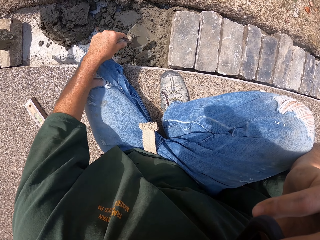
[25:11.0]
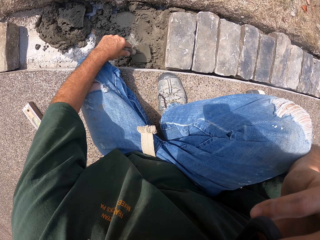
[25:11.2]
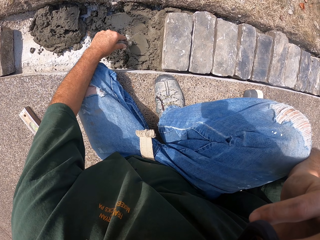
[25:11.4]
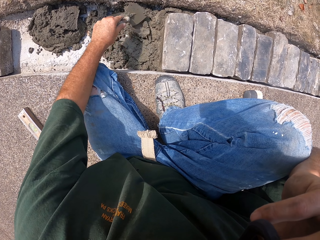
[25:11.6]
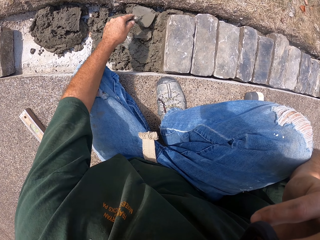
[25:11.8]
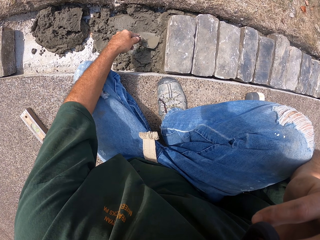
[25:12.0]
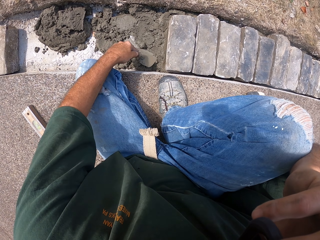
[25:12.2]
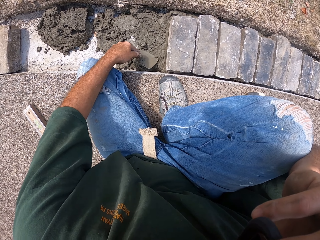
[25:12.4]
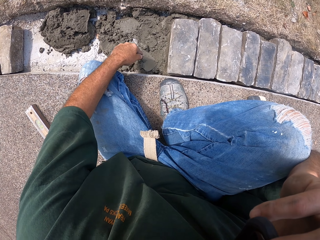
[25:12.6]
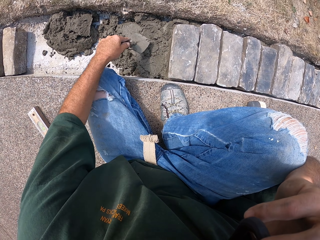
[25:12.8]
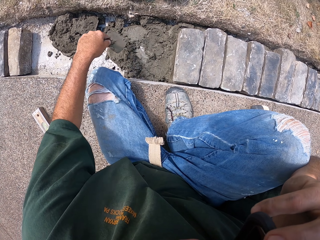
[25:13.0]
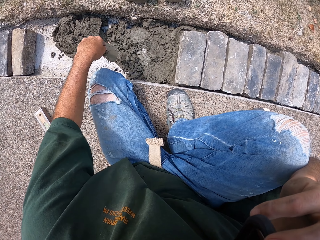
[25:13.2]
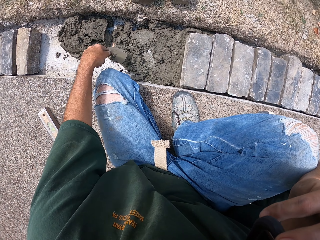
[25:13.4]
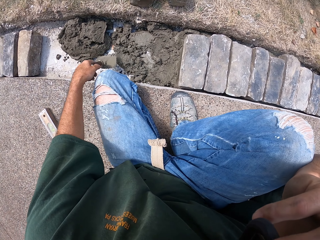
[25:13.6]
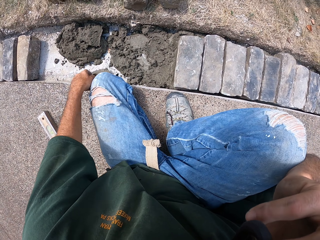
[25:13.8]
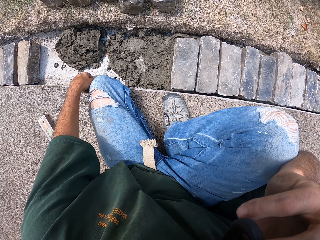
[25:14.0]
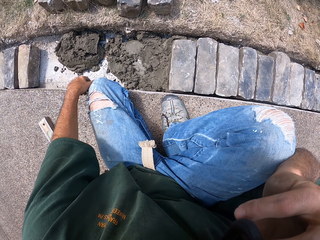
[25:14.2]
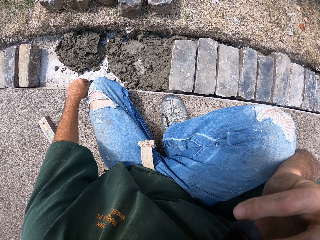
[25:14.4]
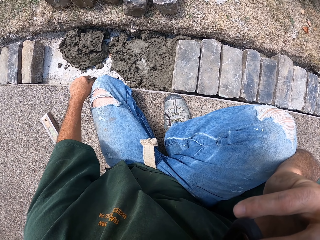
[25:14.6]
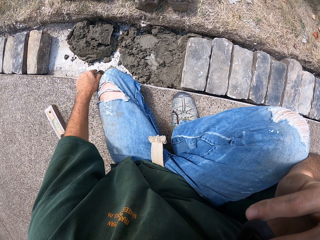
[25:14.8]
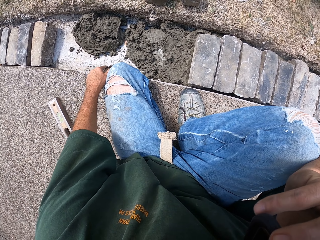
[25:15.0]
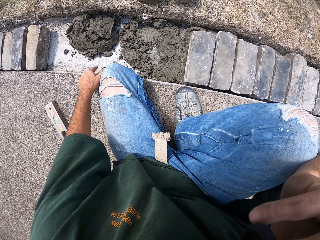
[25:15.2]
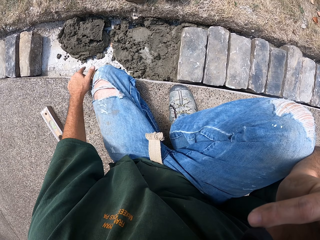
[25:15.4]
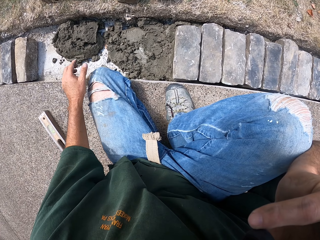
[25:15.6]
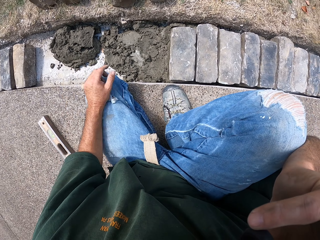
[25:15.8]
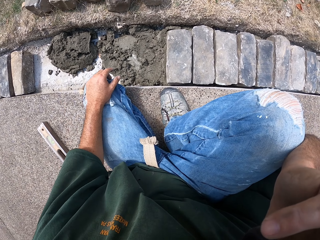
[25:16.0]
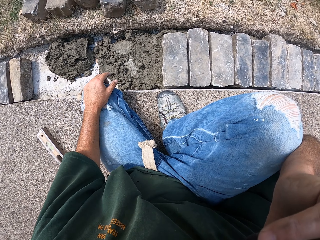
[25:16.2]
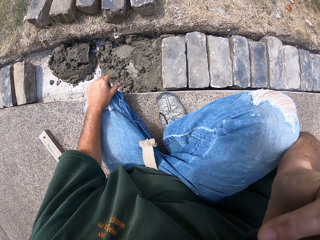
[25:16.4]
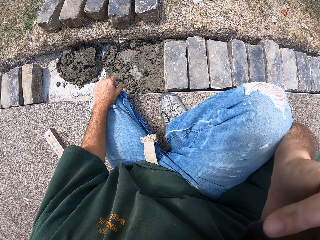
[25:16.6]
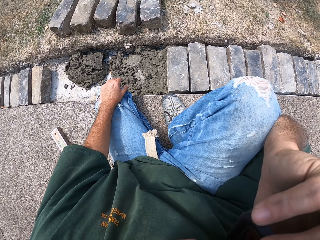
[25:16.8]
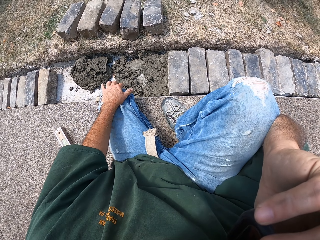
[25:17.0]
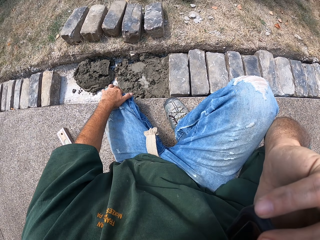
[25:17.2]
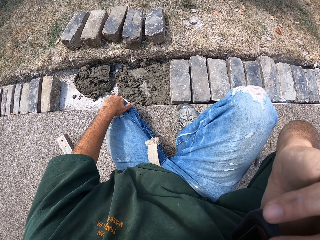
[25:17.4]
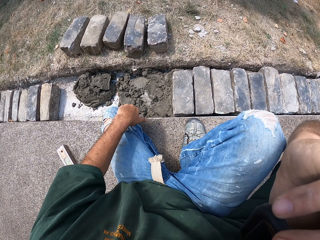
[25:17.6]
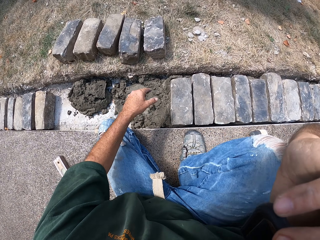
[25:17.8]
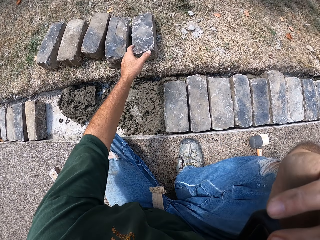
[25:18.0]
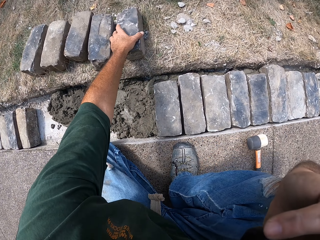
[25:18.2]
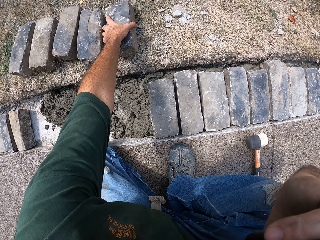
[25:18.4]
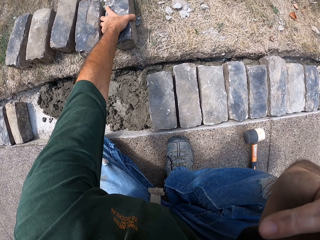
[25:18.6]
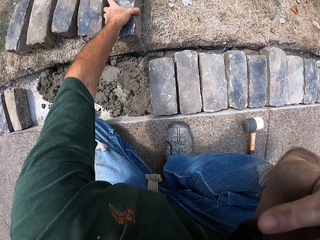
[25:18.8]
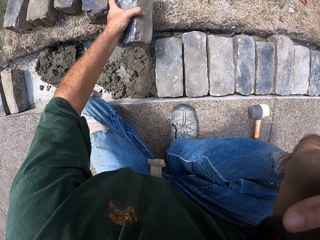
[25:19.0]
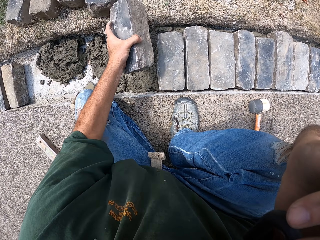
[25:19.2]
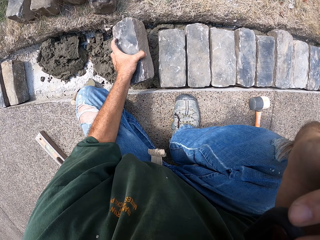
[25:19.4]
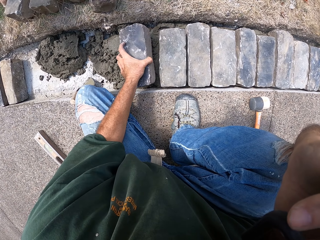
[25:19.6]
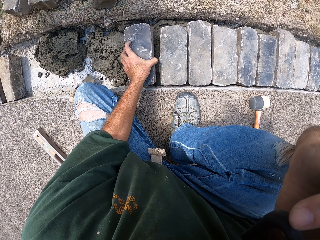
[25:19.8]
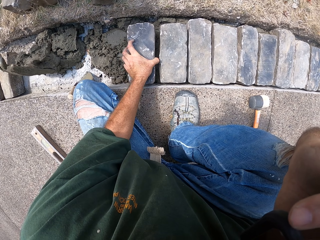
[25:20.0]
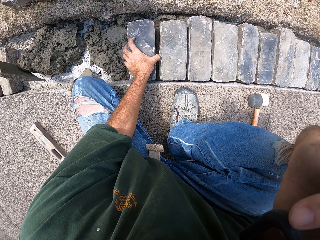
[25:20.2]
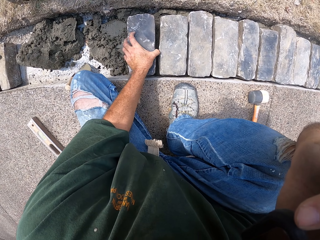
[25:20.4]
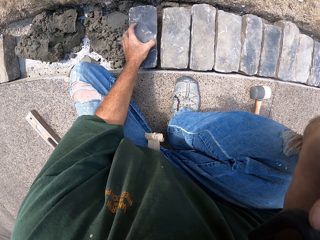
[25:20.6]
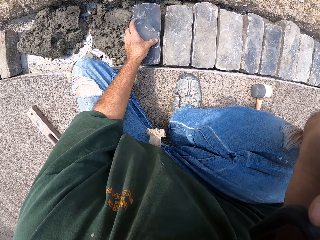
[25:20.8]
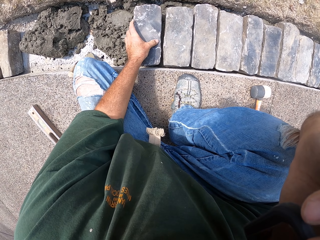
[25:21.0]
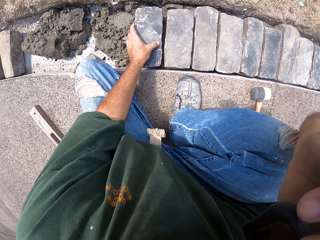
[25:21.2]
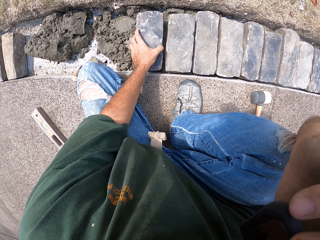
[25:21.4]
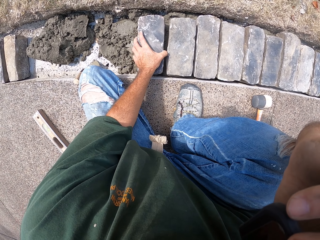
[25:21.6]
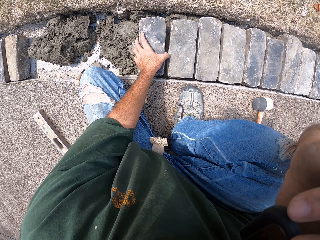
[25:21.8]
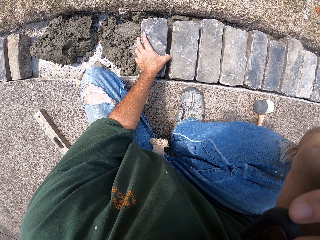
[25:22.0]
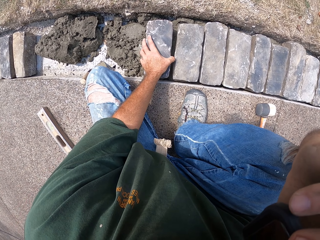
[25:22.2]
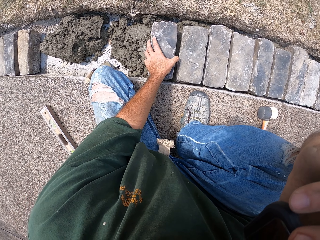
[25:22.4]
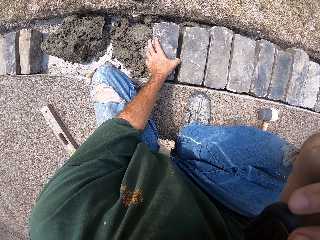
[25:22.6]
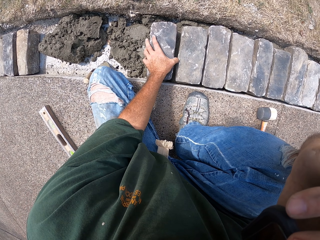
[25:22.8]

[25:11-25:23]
The camera wearer touches the masonry trowel. They pick up a brick. They fix the brick on the furrow.

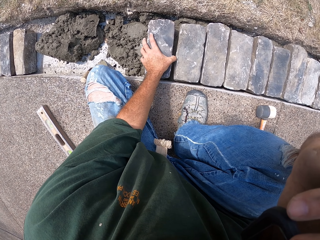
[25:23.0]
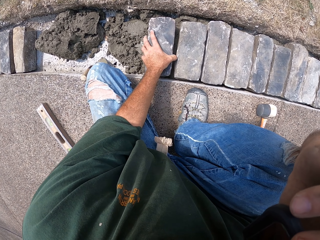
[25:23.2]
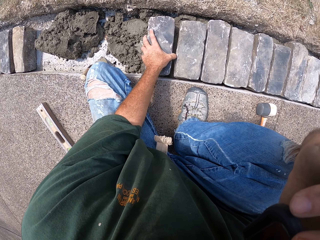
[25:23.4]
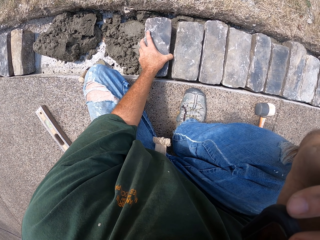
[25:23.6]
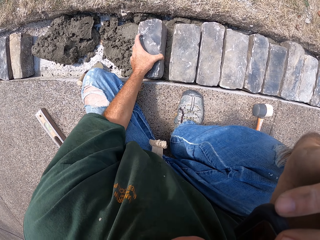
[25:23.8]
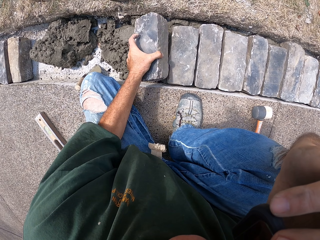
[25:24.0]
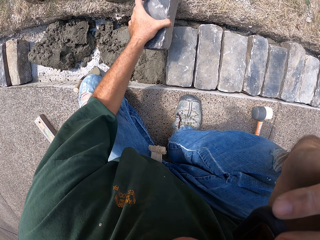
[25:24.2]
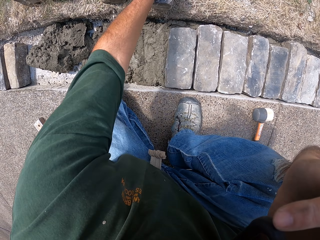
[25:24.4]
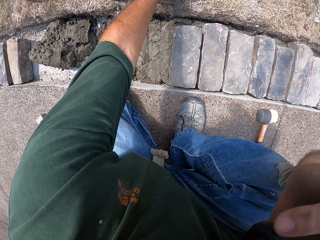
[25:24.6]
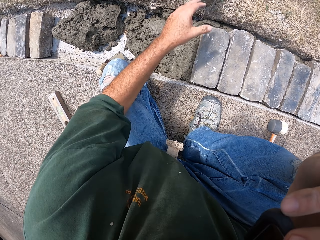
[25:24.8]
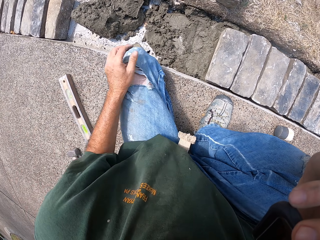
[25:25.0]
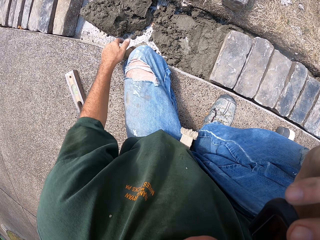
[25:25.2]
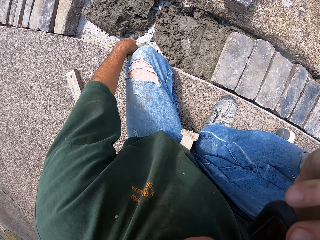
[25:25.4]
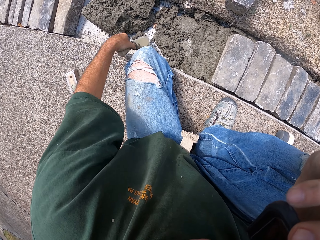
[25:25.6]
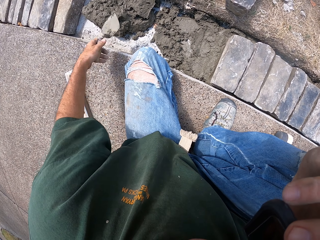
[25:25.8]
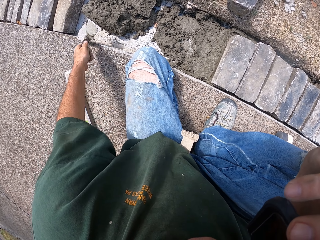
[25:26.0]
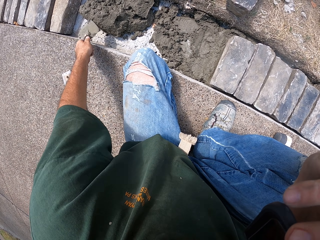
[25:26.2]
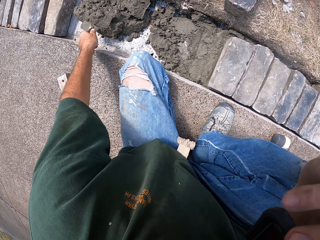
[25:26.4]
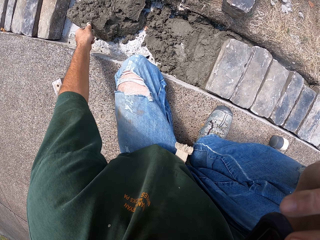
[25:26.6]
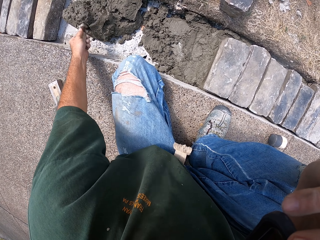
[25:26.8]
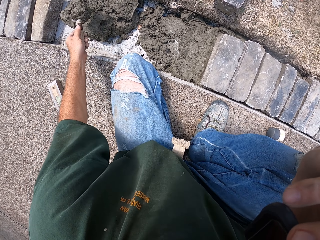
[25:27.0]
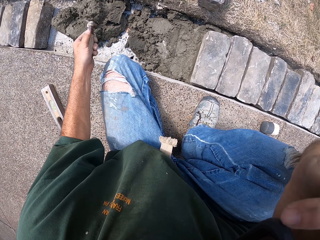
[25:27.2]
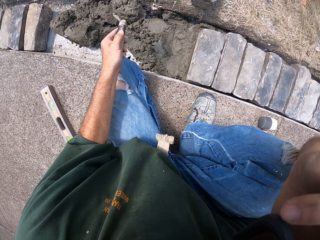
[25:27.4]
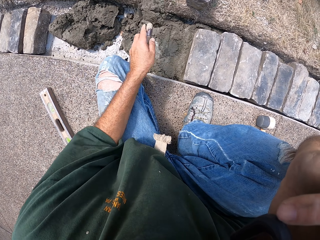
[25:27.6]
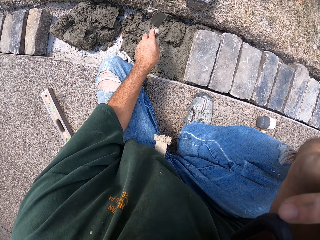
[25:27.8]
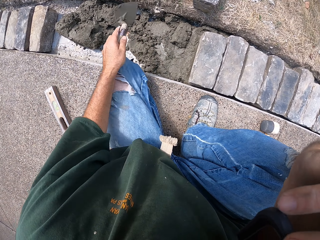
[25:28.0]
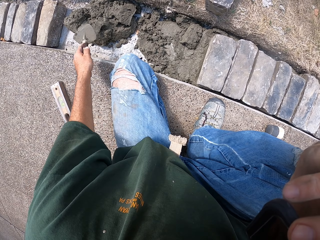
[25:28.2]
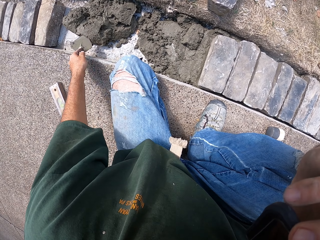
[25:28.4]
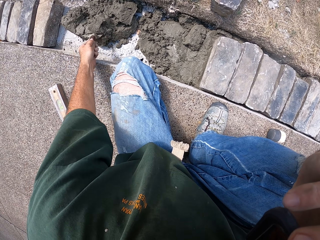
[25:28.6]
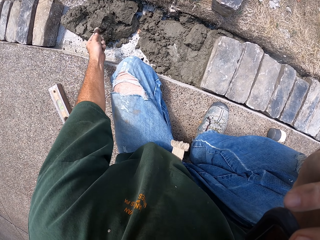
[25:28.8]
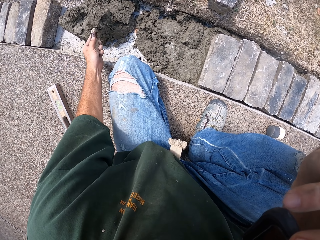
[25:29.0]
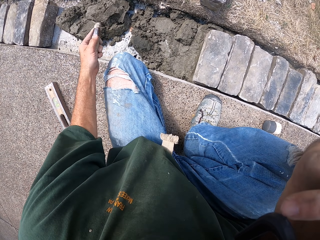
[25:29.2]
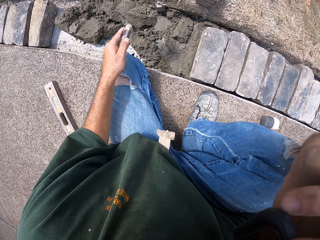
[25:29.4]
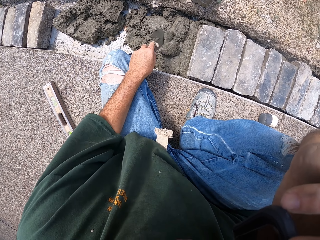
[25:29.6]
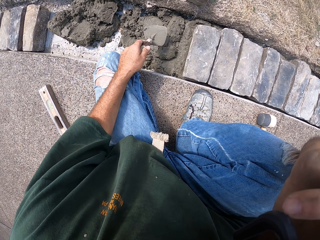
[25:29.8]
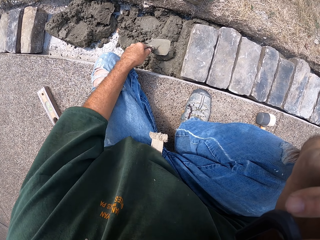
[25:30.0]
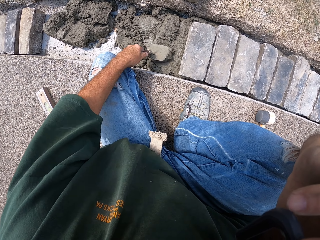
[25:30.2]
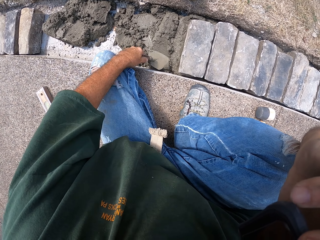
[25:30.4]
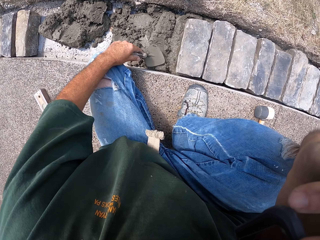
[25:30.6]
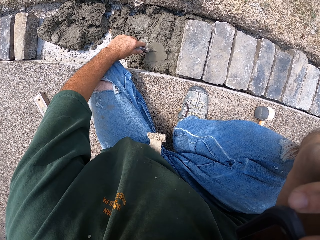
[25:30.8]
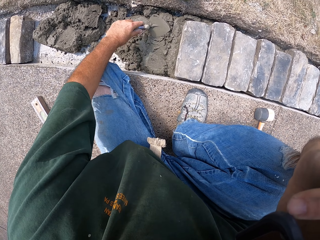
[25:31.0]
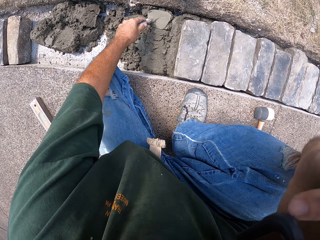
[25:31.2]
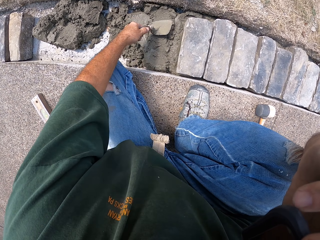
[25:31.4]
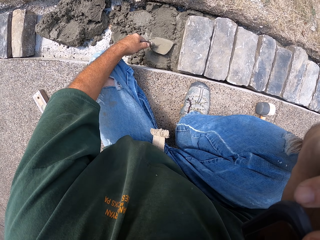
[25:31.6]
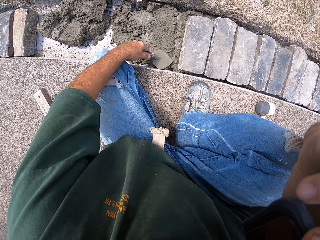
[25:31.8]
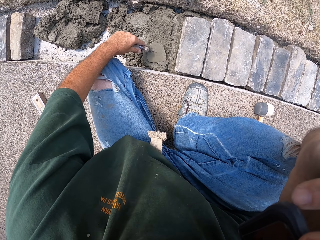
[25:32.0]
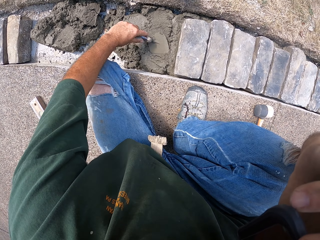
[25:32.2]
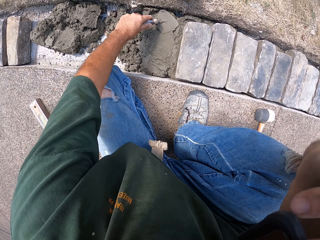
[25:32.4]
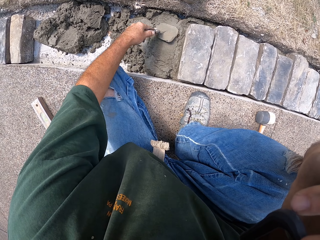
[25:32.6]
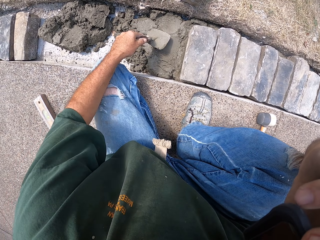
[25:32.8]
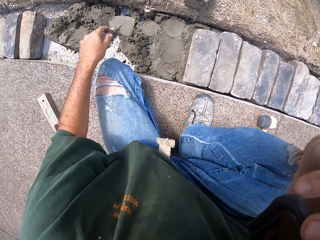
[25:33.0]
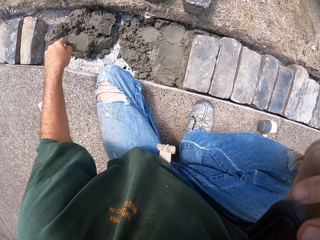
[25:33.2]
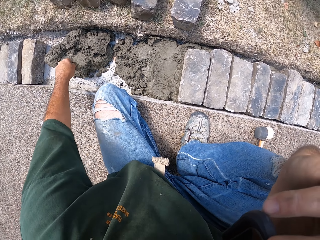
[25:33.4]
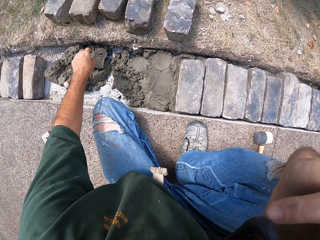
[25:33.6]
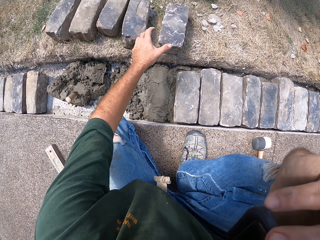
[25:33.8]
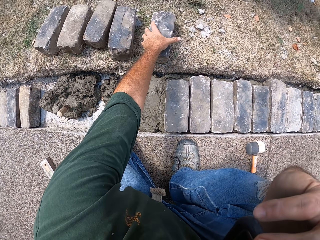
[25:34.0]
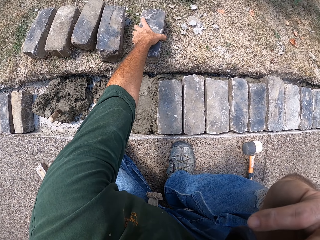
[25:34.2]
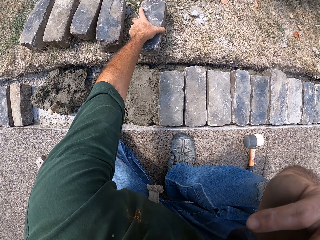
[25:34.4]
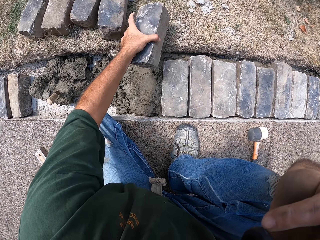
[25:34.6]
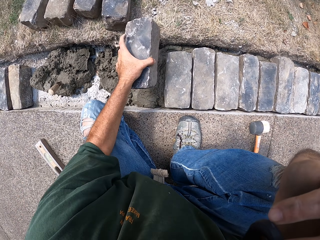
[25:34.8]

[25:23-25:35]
The camera wearer drops the brick. They remove a stone block from the furrow. They pick up a masonry trowel. They spread mortar in the furrow with the trowel. They scoop the concrete and pour it aside. They level the concrete. They pick up a brick.
